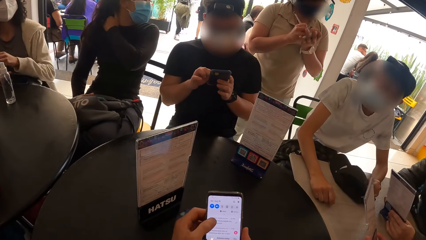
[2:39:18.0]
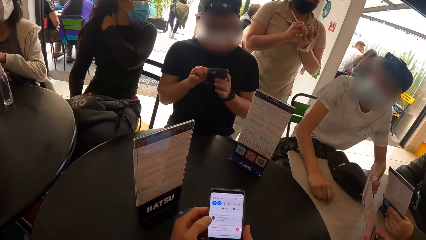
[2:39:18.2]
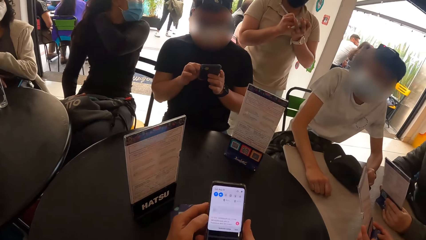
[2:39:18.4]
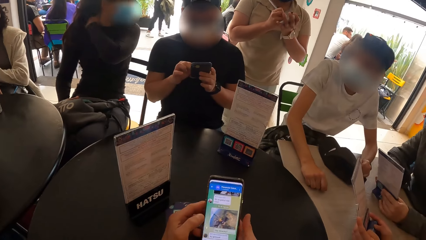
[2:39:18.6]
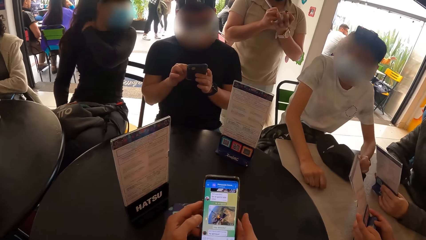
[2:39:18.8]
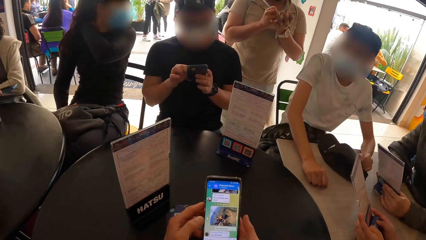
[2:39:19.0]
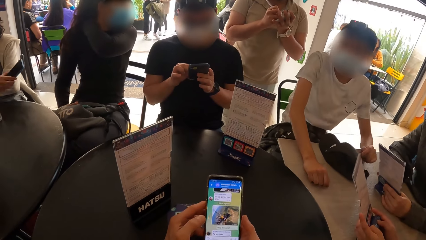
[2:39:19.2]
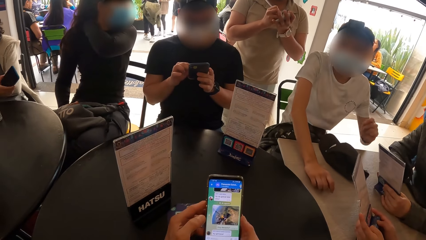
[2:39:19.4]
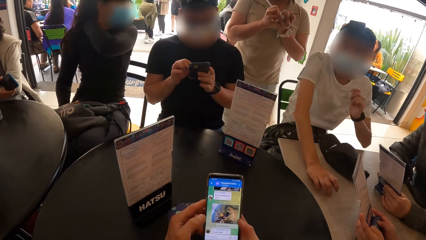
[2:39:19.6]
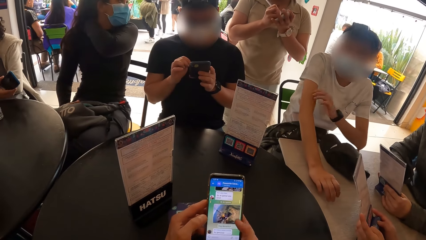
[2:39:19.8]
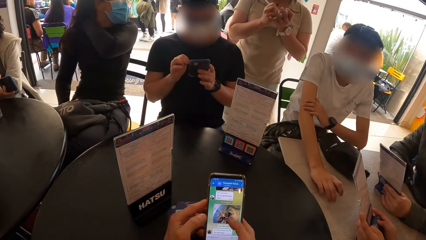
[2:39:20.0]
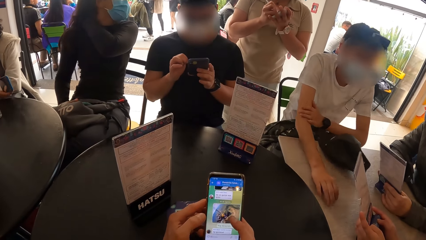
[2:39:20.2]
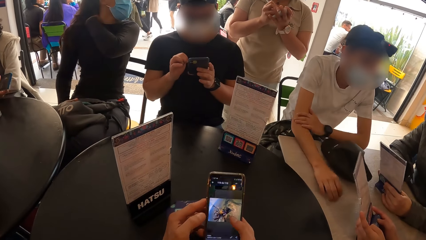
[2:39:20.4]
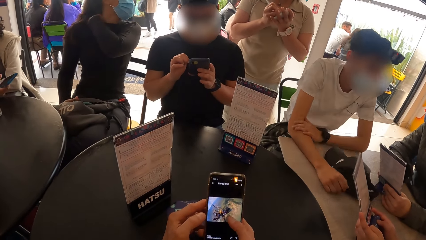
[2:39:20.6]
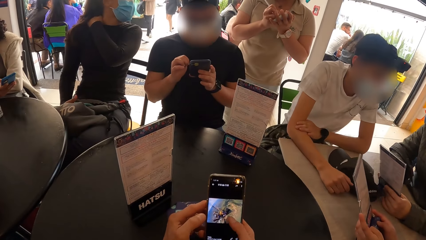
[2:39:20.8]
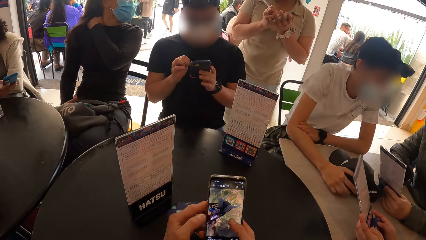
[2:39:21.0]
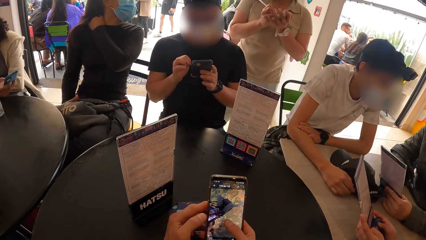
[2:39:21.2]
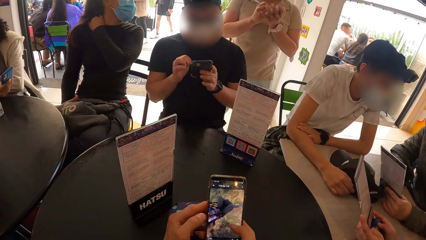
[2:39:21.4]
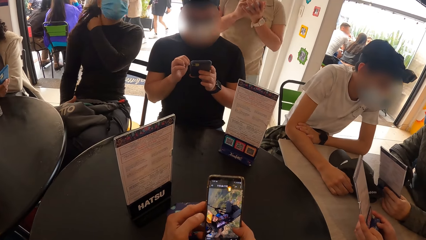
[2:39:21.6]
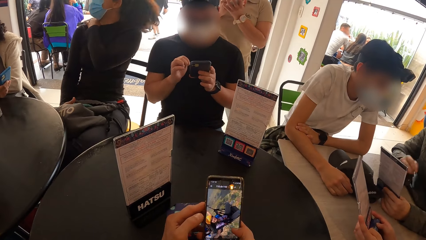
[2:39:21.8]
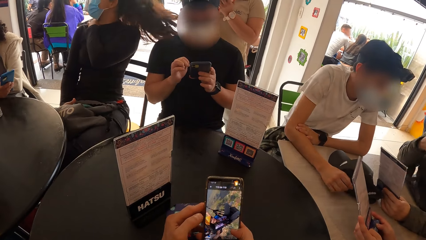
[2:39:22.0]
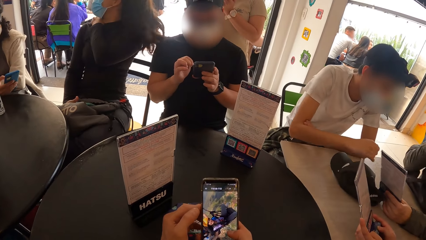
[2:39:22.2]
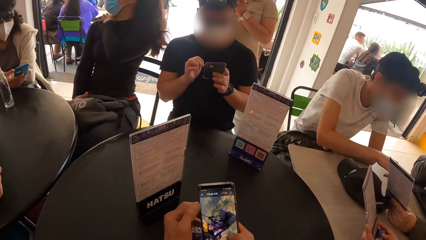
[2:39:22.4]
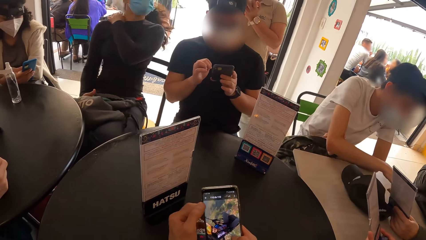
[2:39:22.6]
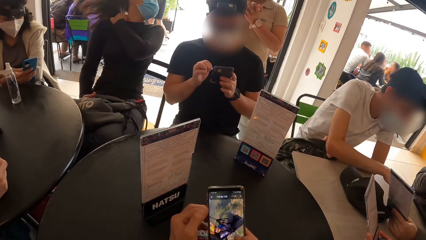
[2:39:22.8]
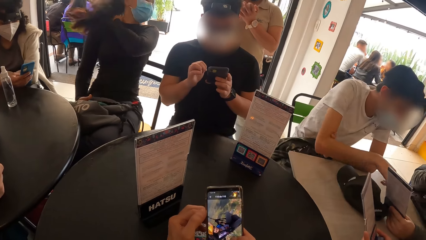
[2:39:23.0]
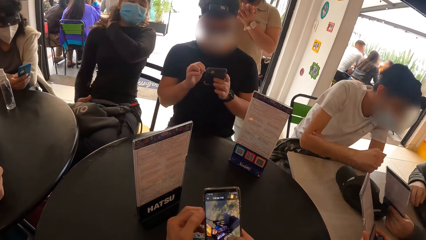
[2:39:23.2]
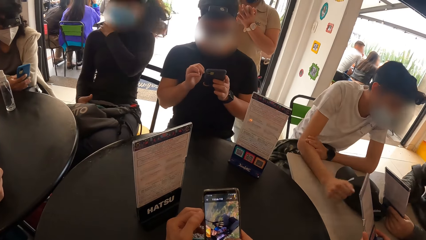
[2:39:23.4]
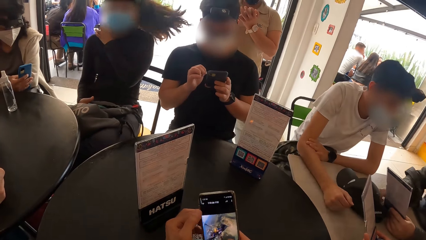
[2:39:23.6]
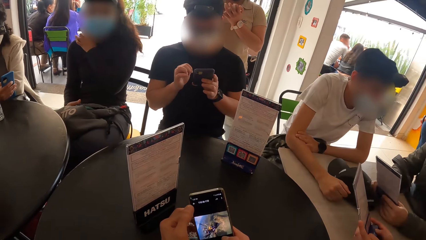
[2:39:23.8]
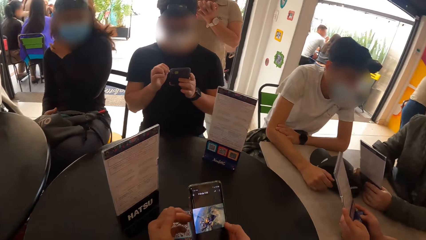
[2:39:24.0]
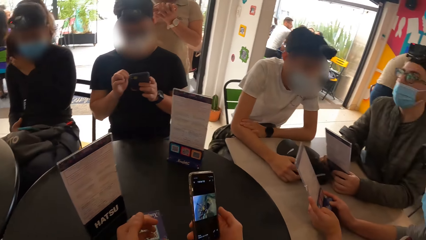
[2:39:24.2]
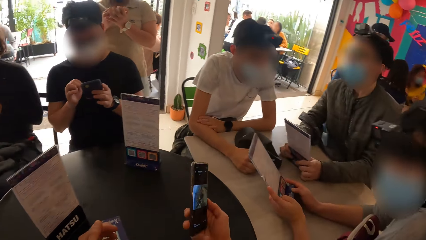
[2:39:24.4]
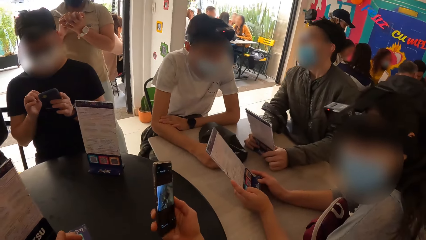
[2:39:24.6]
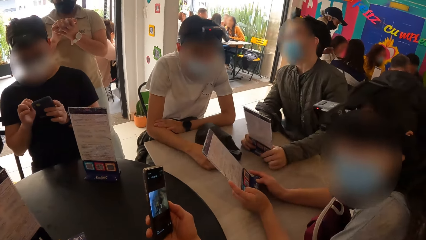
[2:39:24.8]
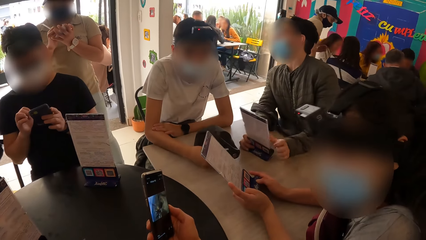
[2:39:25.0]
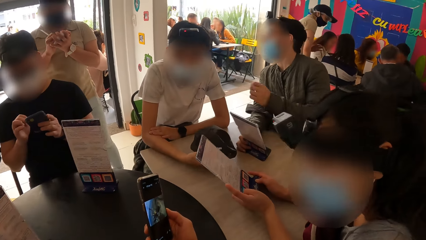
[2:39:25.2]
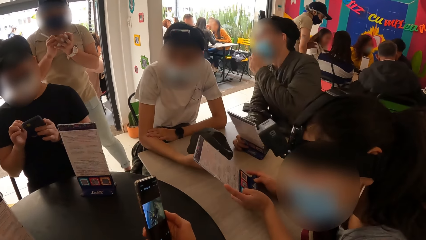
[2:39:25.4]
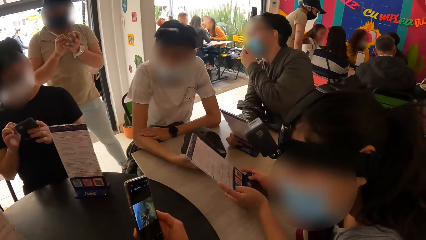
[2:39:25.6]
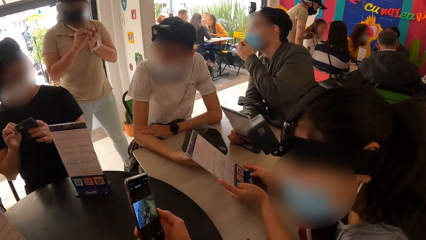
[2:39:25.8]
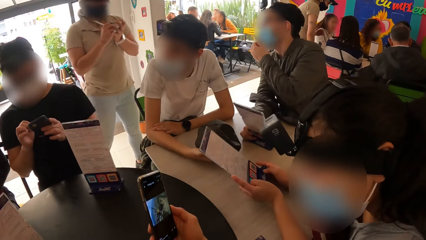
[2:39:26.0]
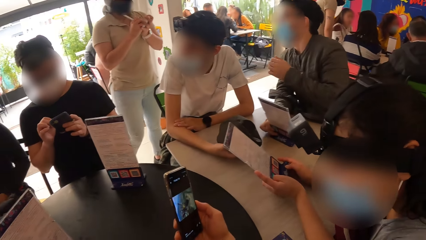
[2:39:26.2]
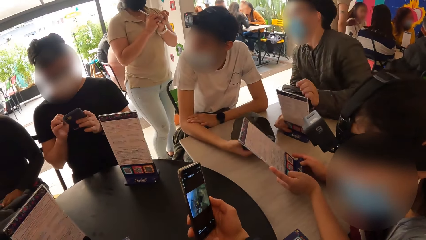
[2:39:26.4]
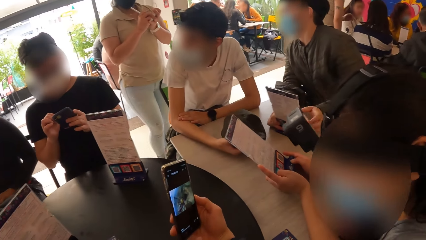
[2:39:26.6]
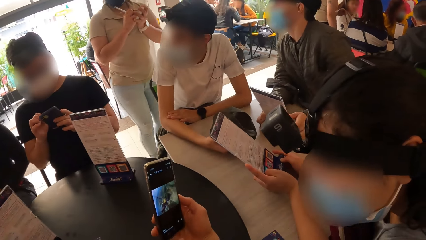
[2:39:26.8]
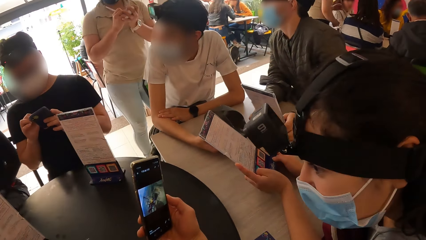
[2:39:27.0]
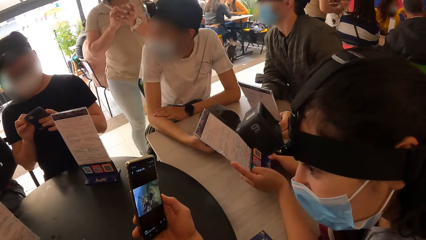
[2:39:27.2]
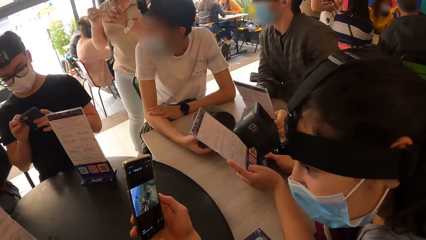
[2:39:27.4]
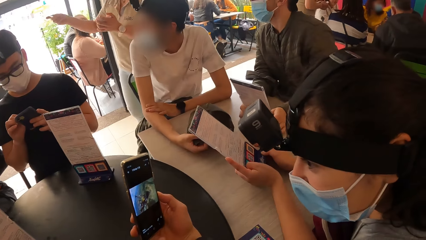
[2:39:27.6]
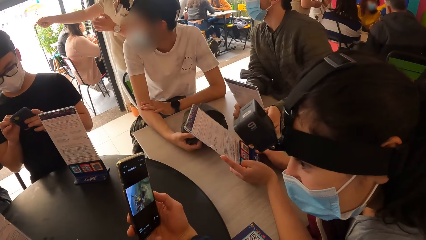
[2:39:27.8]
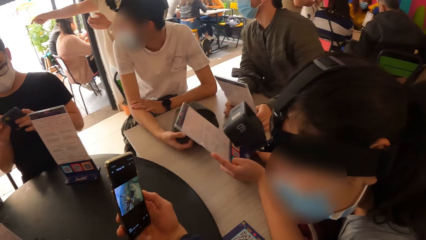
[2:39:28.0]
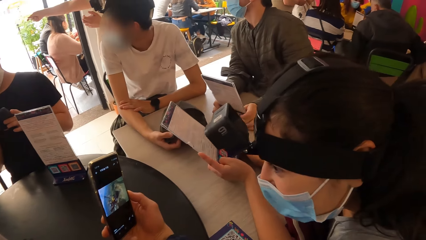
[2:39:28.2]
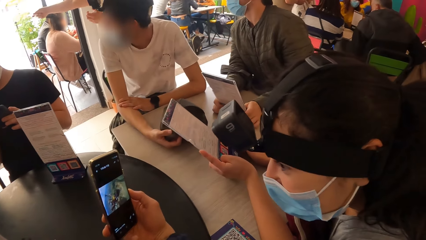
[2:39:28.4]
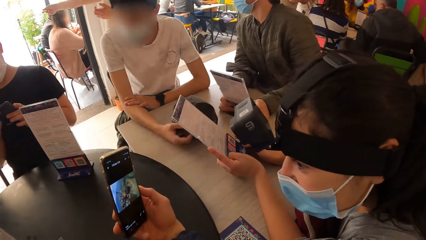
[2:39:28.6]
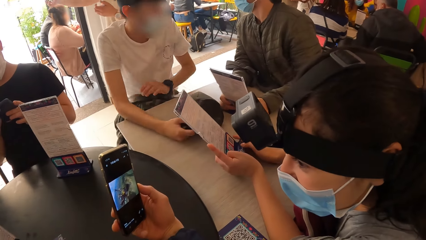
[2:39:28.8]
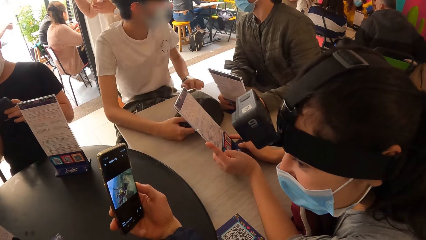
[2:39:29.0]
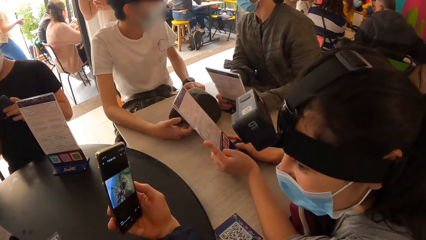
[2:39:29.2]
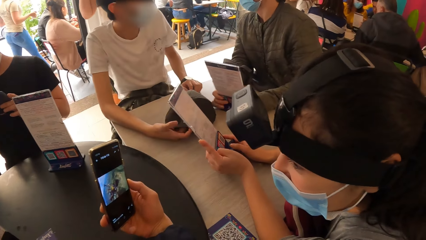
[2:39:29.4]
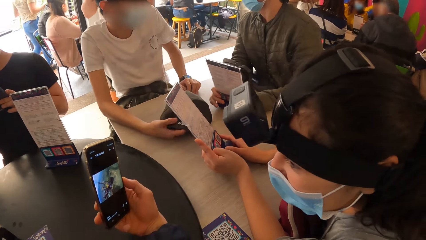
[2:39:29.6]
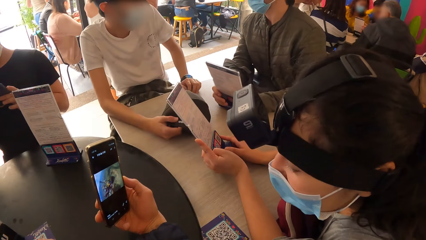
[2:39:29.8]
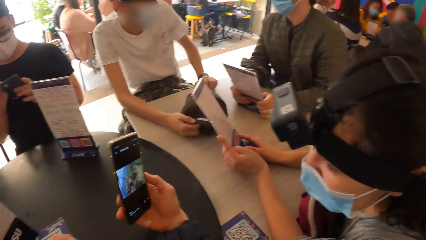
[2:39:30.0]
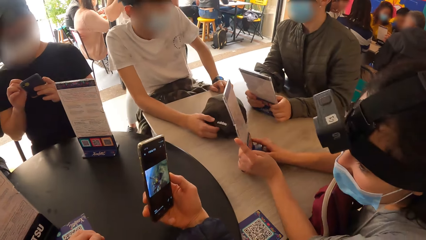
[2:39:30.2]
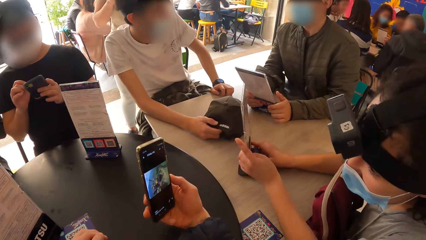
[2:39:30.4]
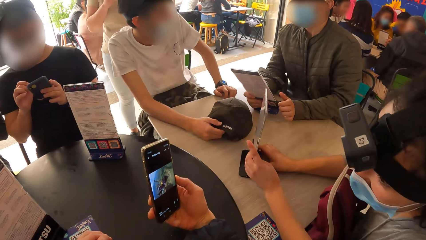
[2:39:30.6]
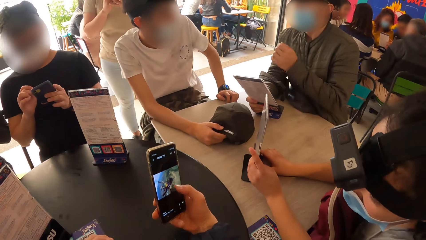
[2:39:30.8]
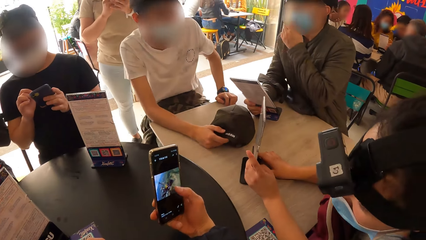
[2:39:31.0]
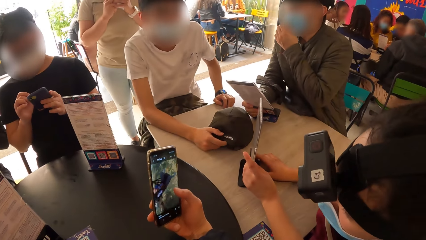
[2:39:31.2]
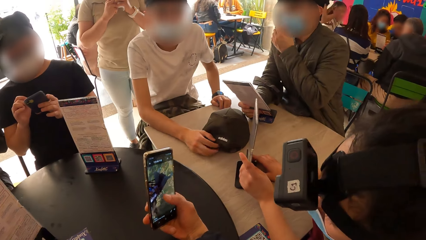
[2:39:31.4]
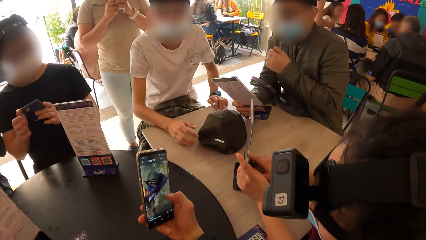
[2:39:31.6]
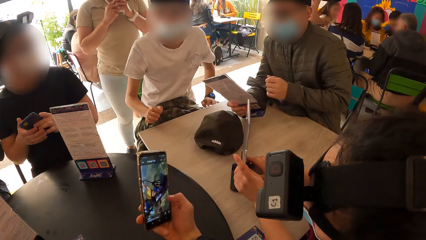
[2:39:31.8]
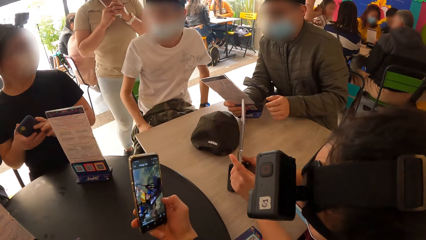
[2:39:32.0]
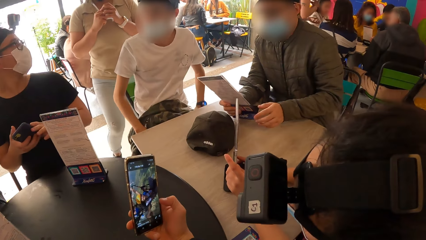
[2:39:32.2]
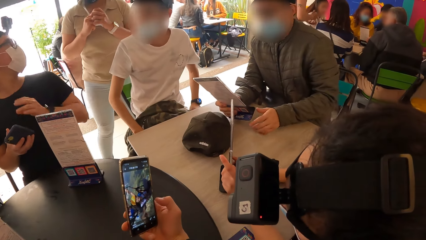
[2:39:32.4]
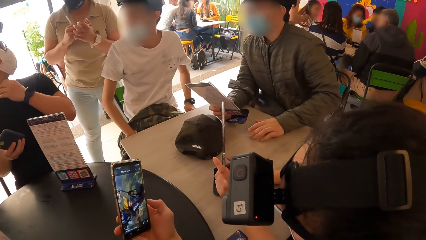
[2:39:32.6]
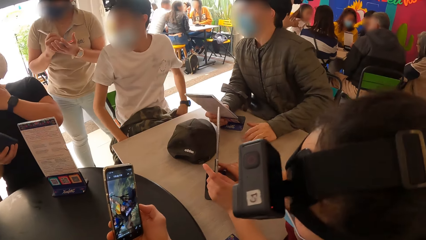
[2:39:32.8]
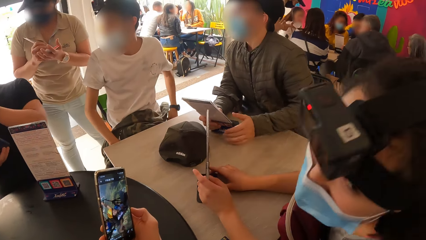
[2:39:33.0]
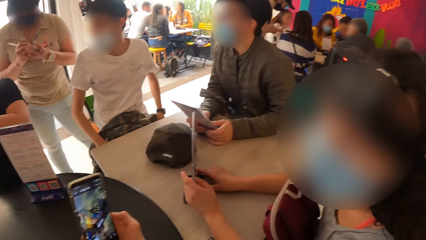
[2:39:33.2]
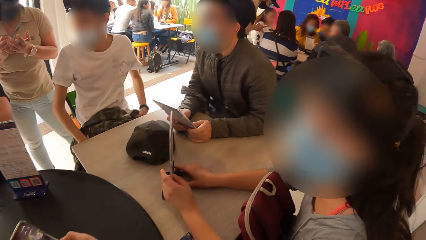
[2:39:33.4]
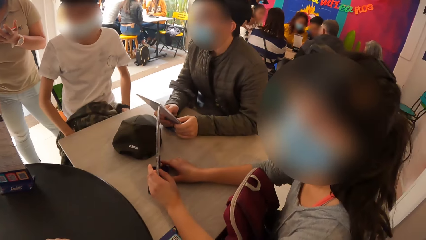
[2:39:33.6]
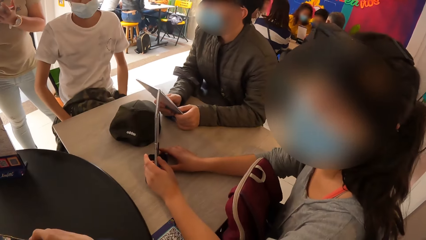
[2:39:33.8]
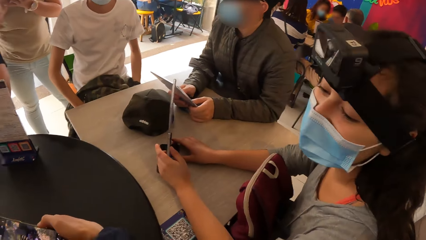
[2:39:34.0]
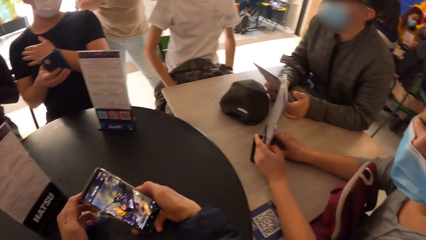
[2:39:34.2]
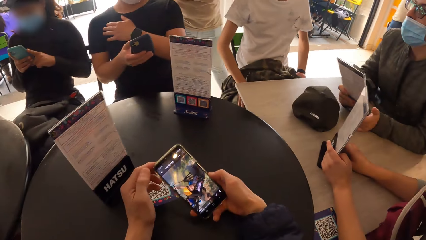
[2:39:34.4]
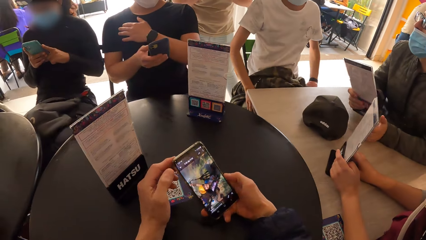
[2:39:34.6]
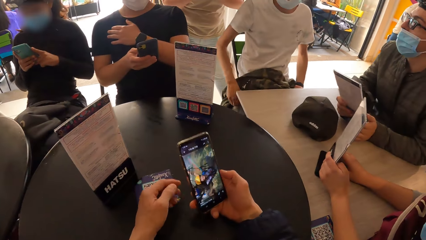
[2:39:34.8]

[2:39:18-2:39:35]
The woman holds a menu with both hands. The camera wearer shows the woman the phone. The man places his right hand on his nose mask and drops his left hand on the table. The man places his right hand on his nose mask. Another man removes his right hand from the cap on the table.
